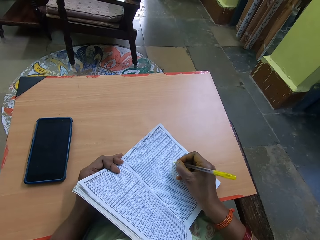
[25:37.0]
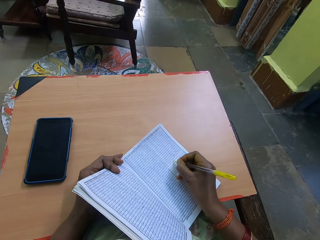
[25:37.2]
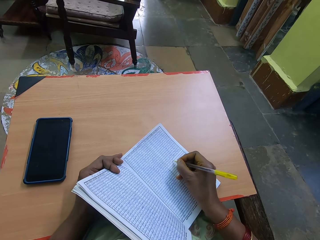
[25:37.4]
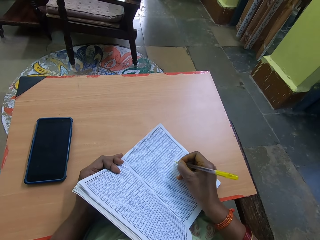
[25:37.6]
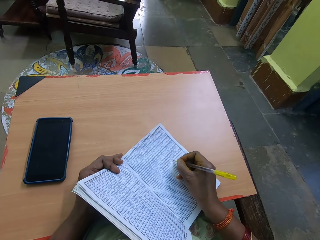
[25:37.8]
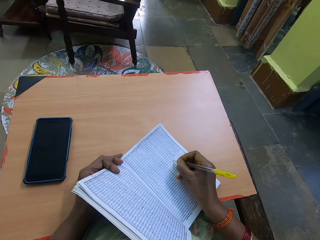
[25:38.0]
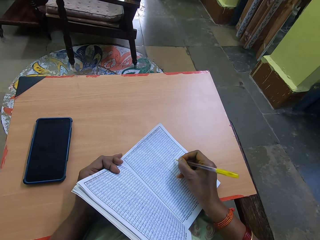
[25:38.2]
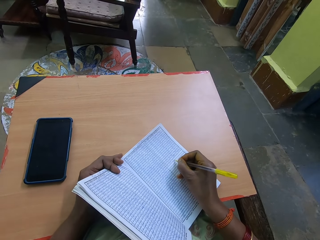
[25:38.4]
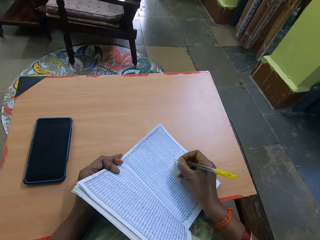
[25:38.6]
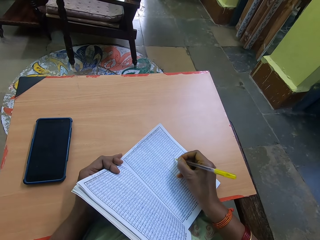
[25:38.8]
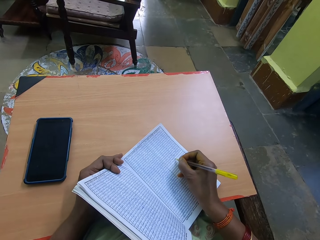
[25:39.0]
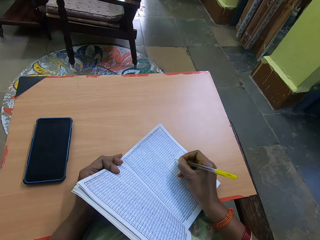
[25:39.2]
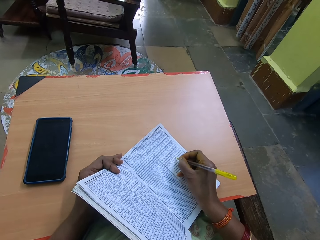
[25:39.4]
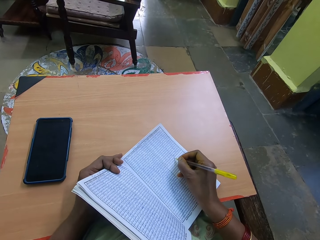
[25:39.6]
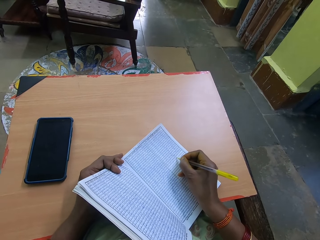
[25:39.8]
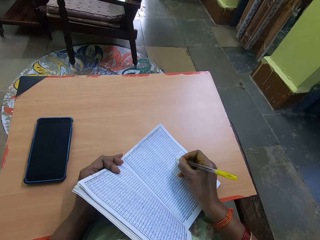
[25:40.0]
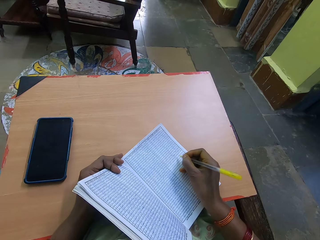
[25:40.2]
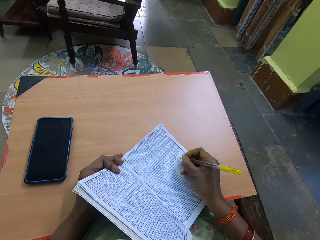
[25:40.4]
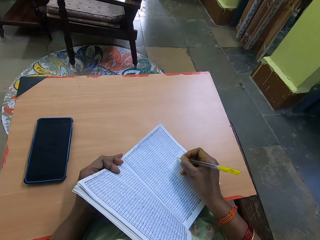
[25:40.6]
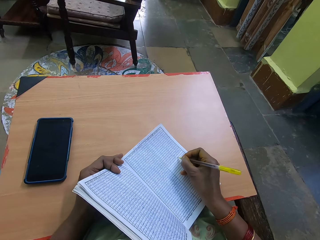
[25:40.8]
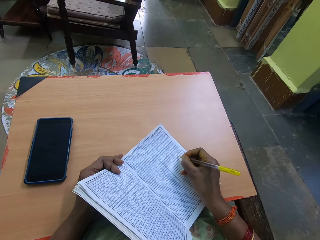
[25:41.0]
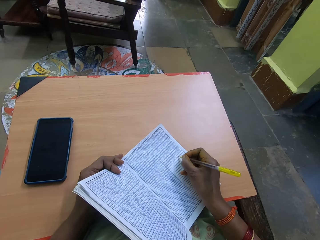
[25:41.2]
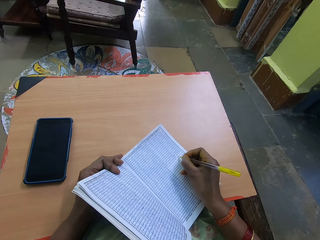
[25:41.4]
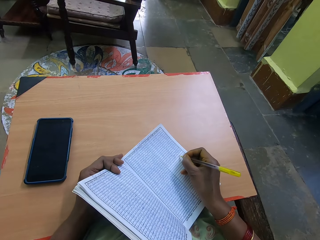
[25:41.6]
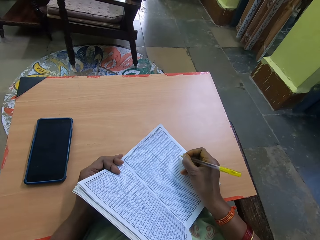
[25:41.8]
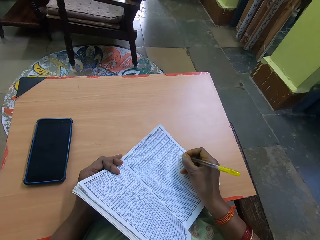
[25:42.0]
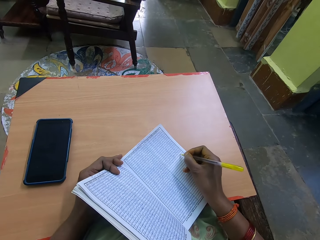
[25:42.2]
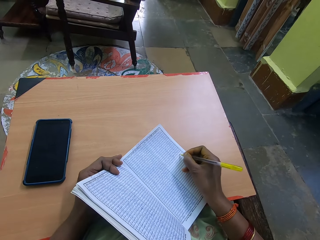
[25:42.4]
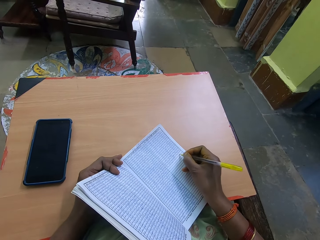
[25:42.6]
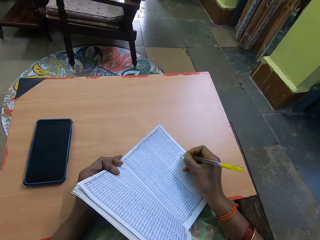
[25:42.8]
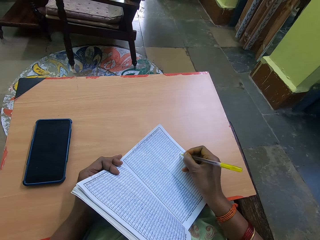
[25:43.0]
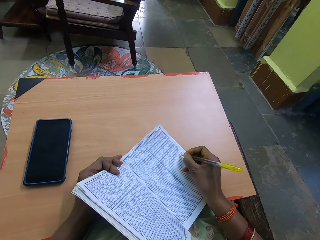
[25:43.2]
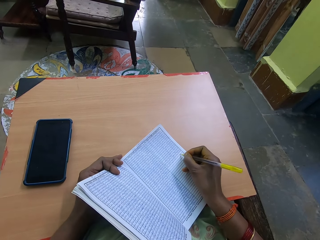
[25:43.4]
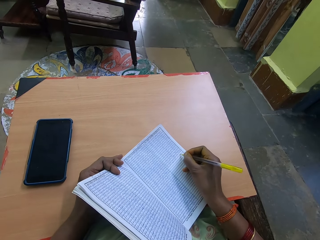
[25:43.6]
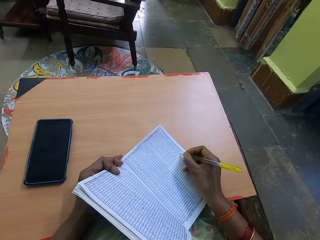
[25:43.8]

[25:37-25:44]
The camera wearer writes in a book with a pen in her right hand.

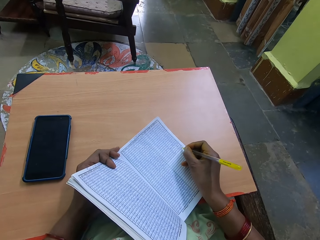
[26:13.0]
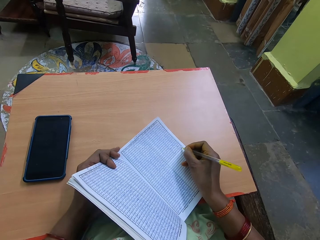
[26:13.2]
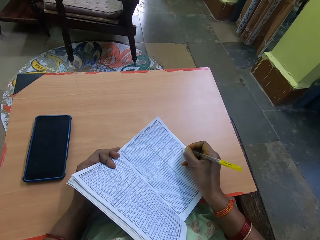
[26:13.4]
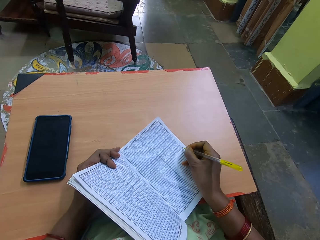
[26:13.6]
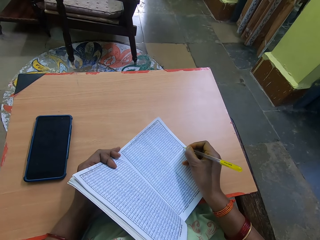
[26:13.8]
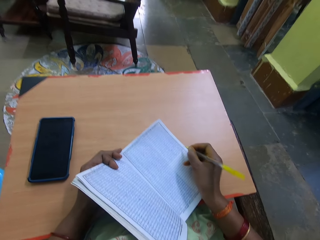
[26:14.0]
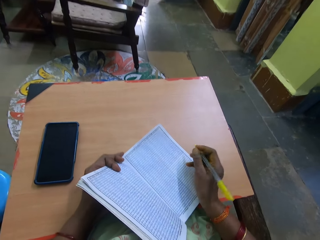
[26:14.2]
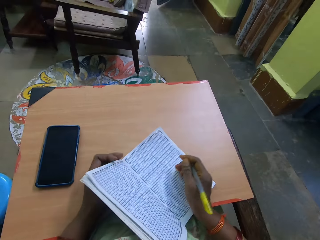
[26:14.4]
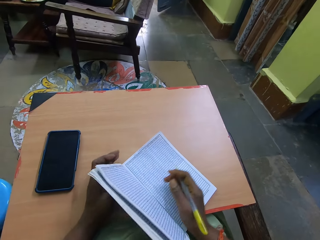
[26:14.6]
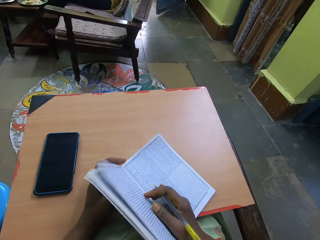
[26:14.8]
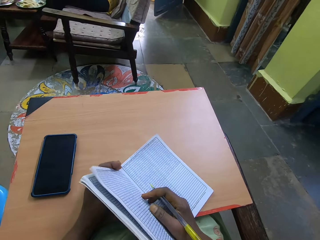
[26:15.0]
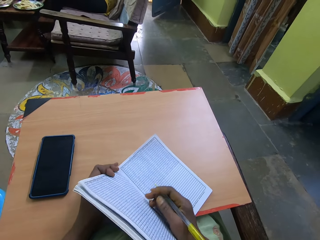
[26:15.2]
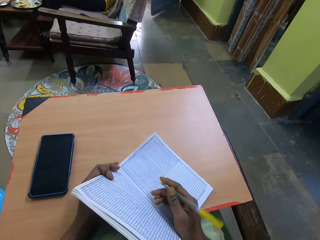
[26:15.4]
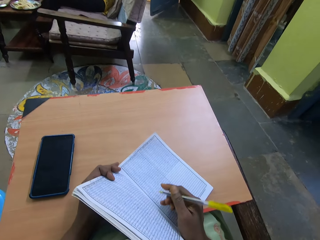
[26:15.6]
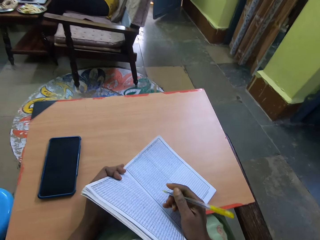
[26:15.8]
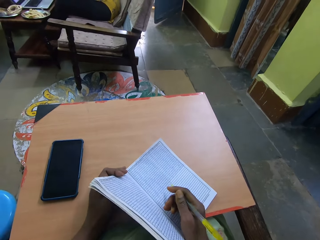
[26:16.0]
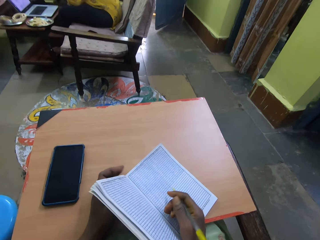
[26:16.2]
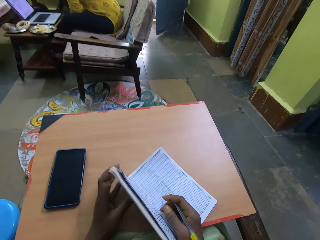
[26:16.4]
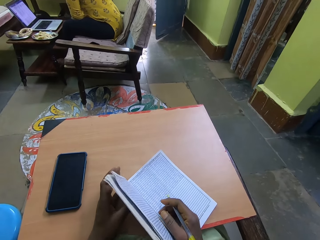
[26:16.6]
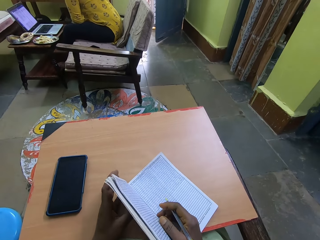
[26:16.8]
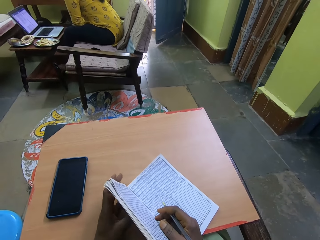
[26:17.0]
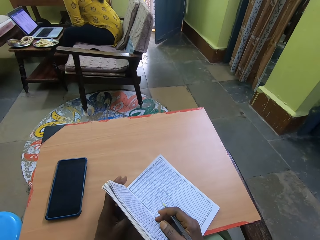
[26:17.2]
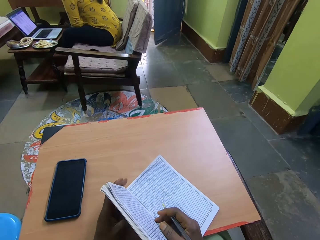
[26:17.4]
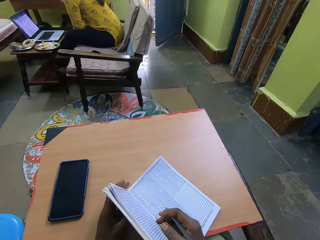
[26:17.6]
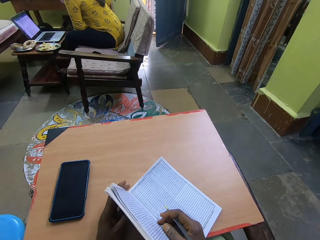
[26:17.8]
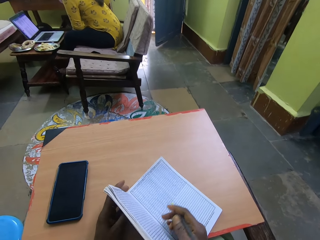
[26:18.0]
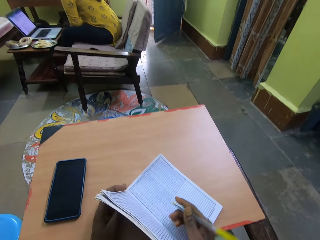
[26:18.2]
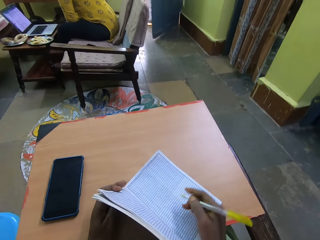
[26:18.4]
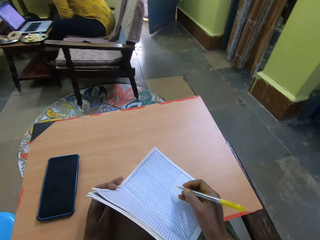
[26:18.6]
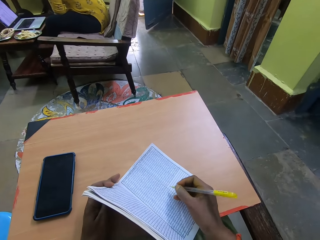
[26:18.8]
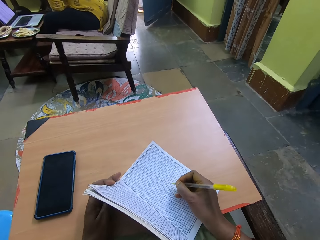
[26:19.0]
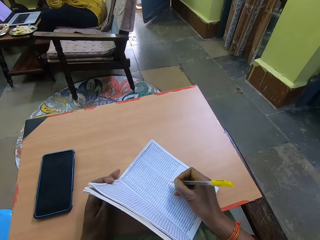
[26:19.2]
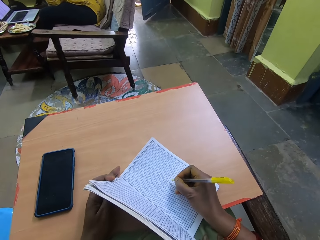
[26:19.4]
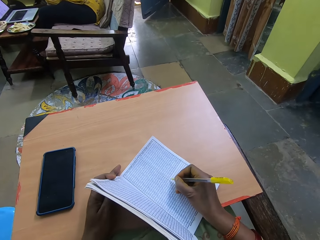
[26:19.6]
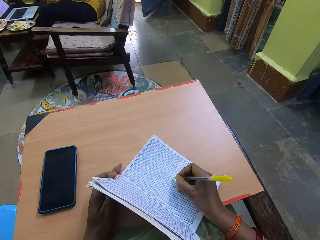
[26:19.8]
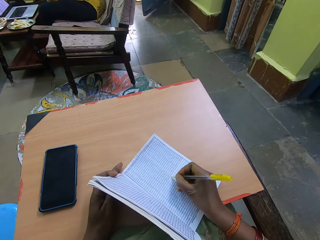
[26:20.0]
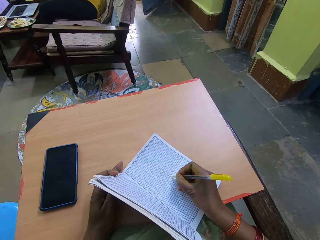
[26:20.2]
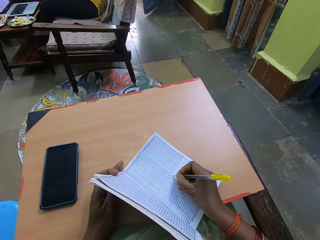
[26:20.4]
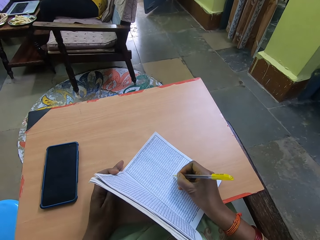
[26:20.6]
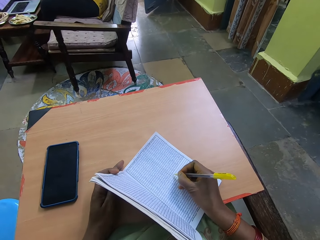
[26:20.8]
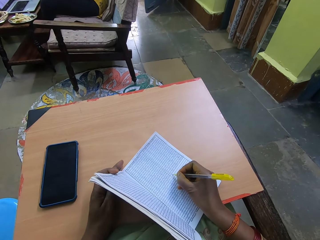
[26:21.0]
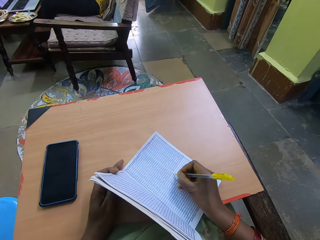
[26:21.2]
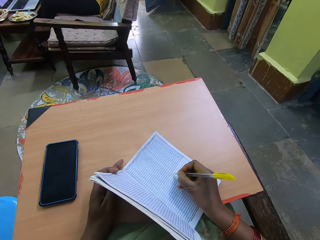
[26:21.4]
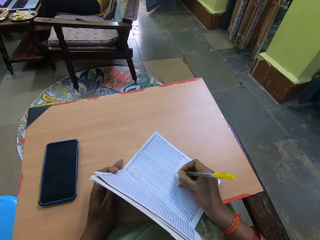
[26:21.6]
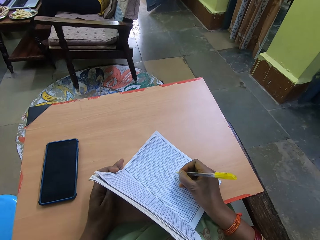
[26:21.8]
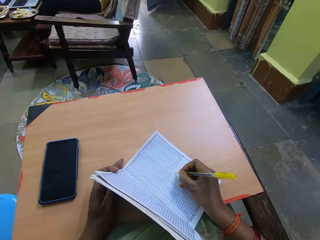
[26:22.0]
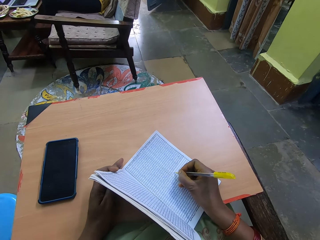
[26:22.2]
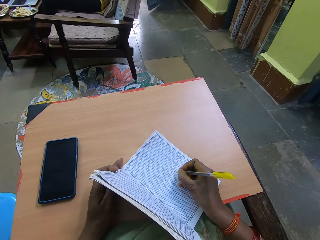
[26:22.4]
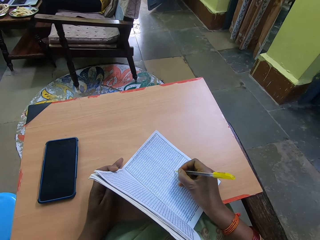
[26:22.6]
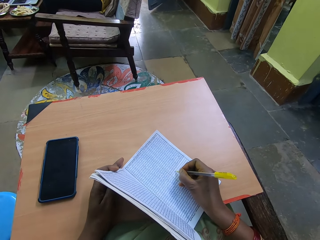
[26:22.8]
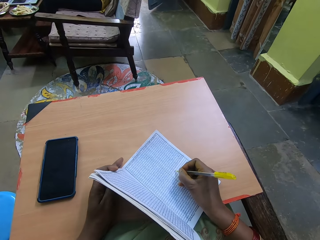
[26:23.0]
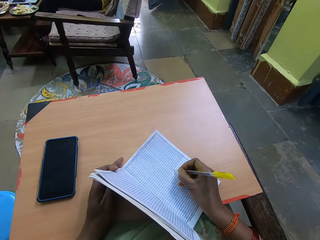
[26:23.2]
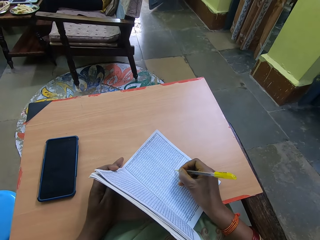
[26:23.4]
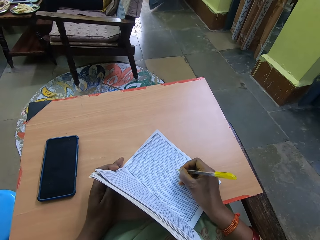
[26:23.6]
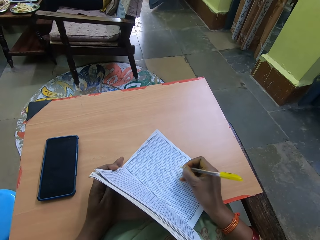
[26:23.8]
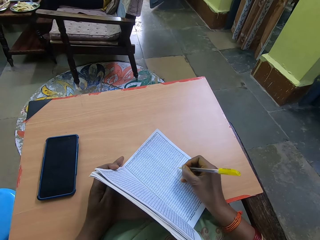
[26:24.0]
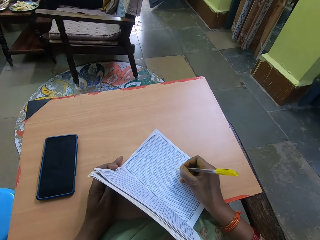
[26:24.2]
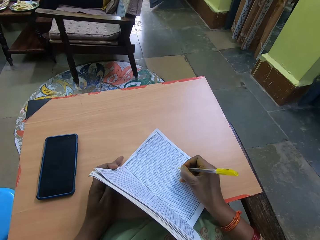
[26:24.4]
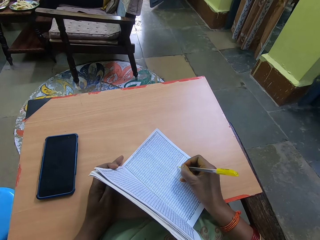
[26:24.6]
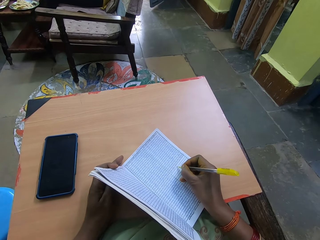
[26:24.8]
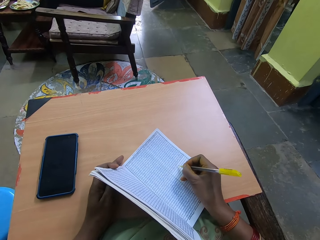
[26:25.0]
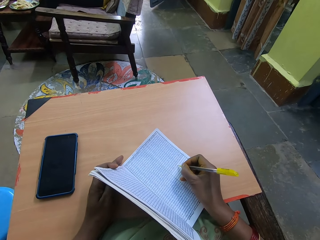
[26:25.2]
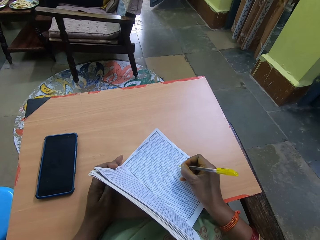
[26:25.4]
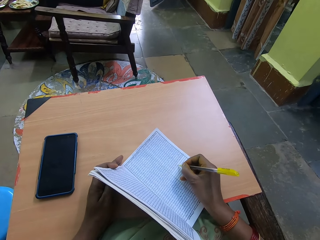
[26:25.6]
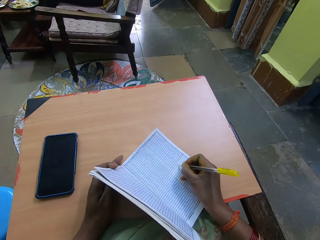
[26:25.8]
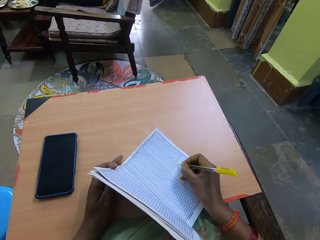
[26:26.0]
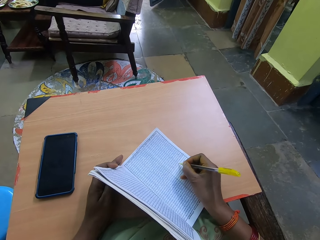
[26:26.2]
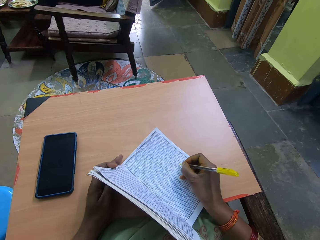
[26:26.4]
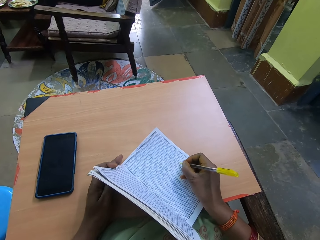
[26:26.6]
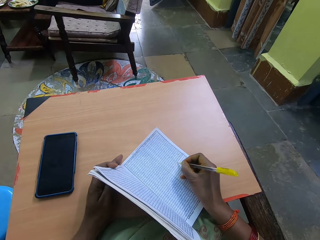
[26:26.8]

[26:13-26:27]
The camera wearer flips the book pages. She writes in the book with a pen in her right hand.
